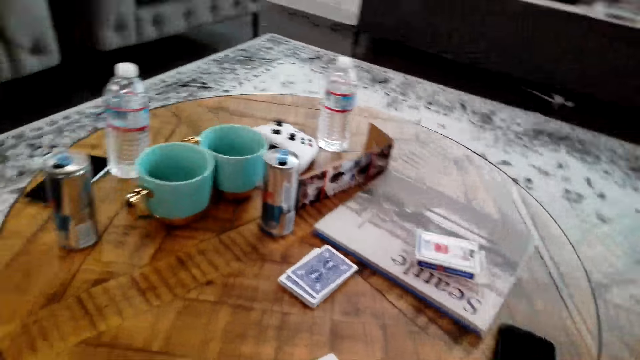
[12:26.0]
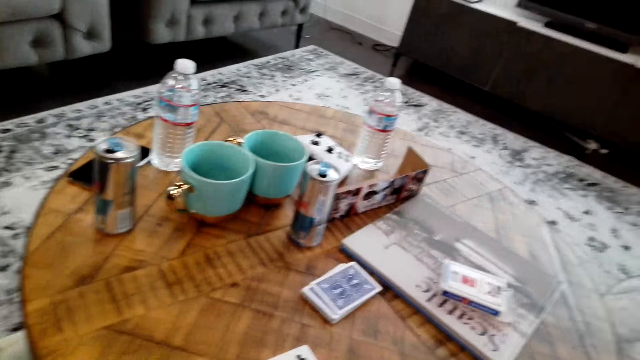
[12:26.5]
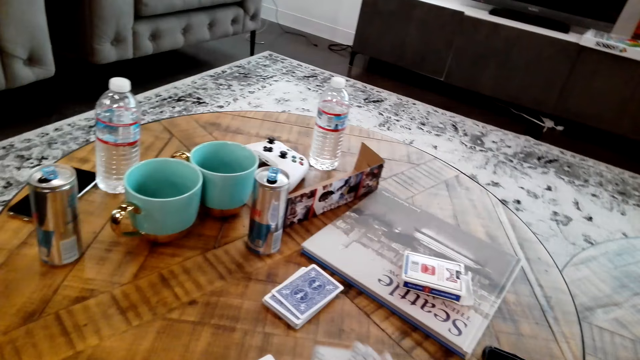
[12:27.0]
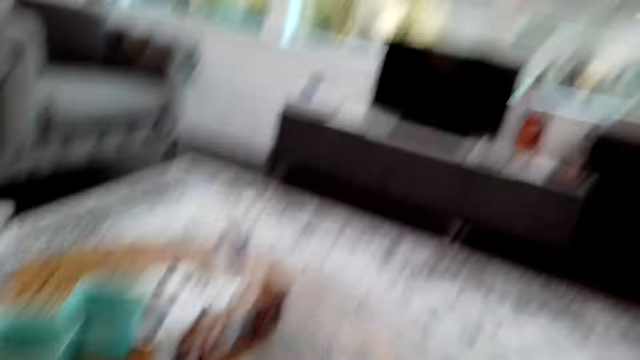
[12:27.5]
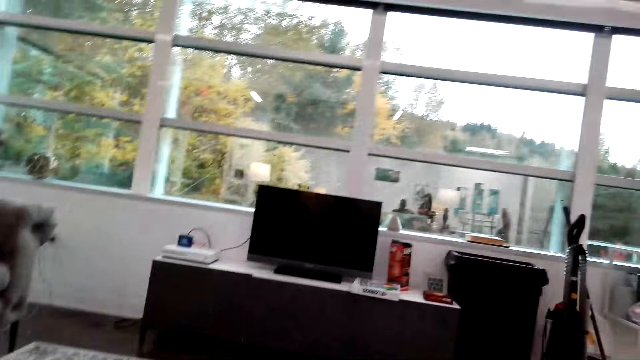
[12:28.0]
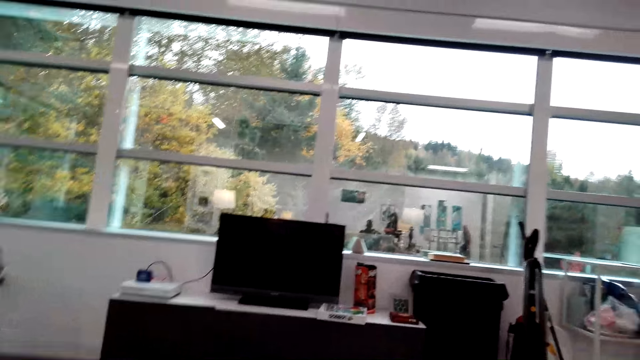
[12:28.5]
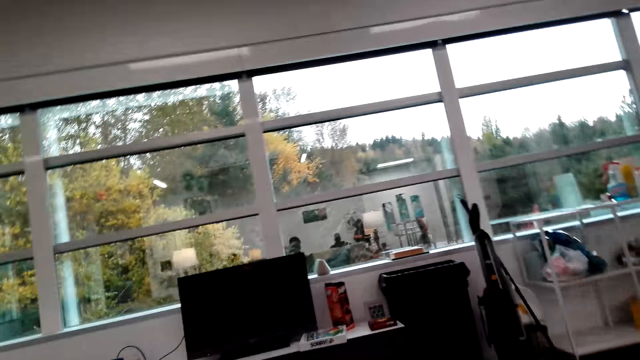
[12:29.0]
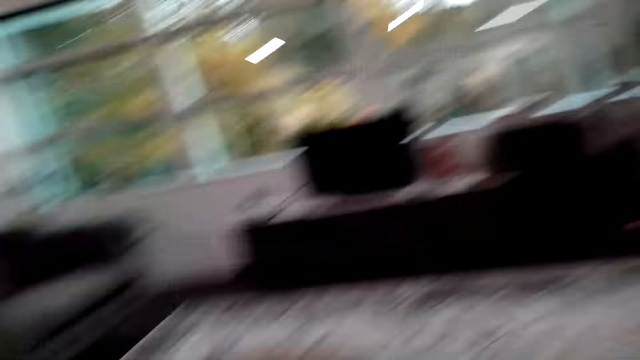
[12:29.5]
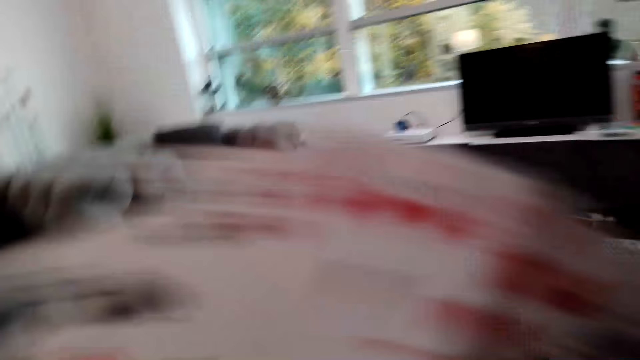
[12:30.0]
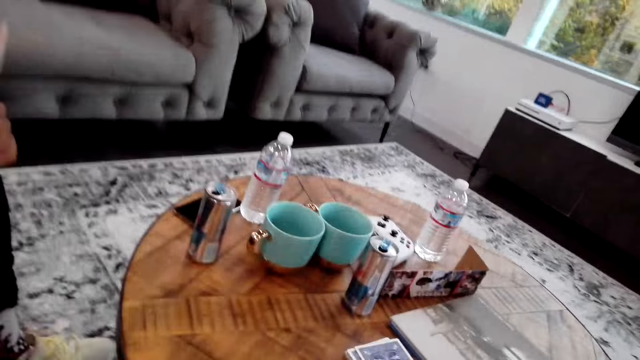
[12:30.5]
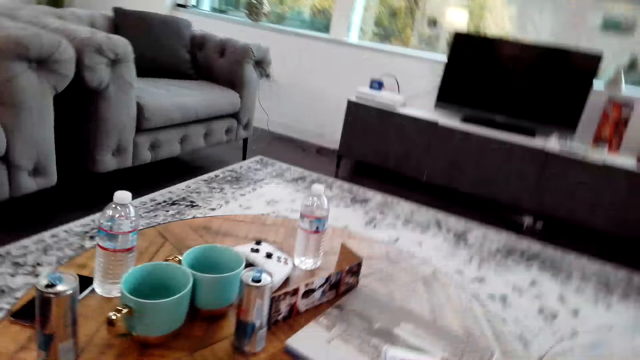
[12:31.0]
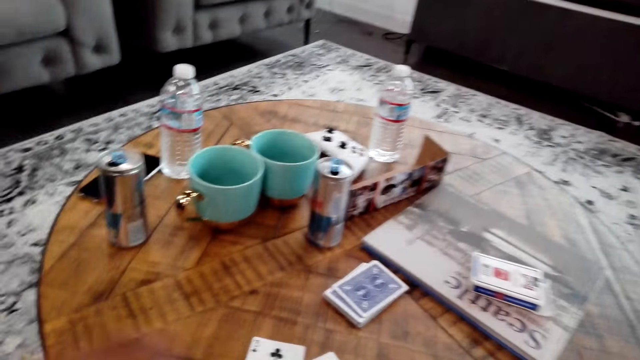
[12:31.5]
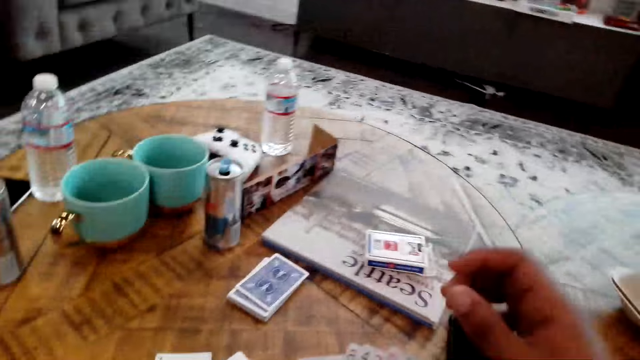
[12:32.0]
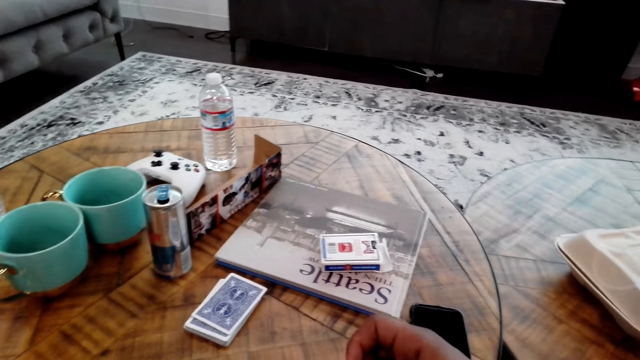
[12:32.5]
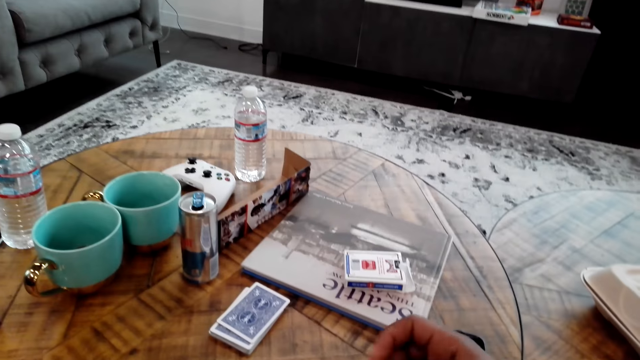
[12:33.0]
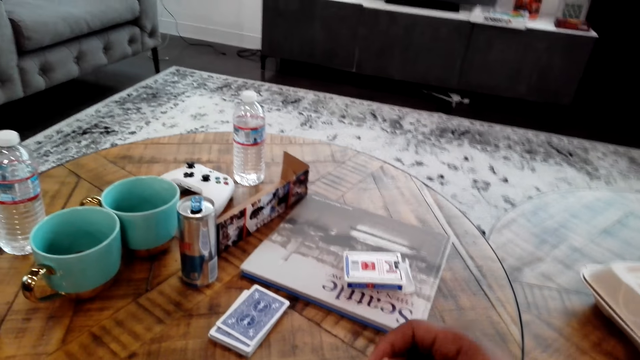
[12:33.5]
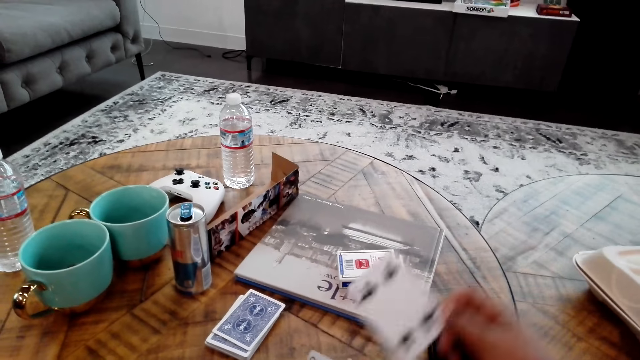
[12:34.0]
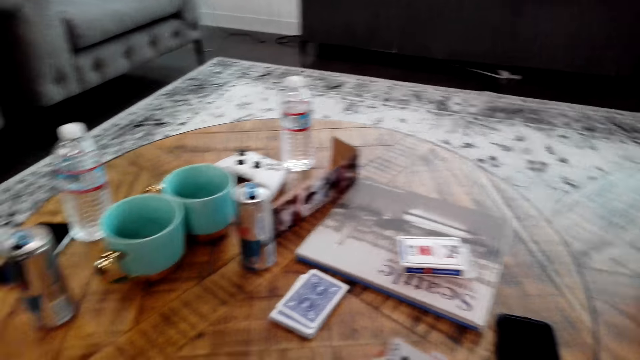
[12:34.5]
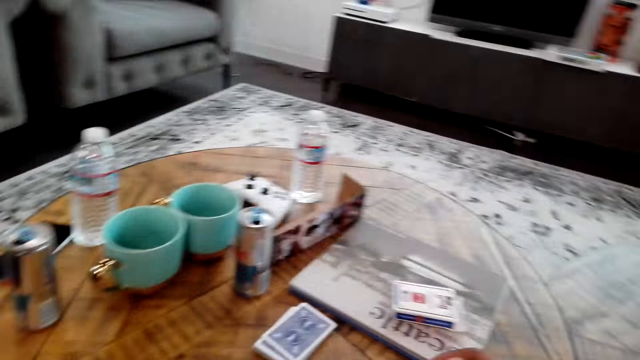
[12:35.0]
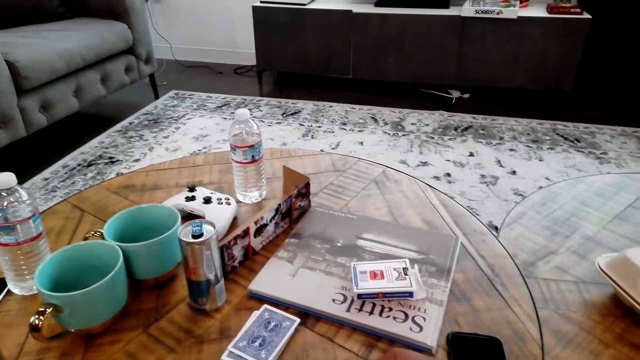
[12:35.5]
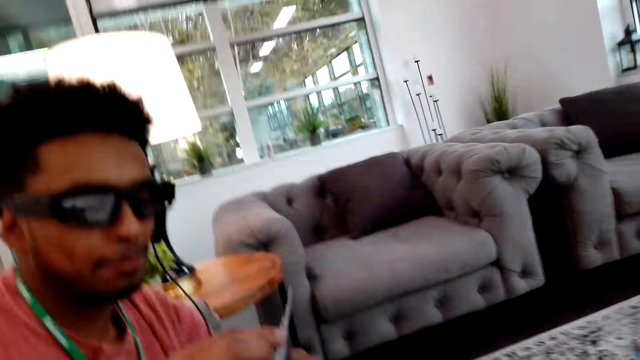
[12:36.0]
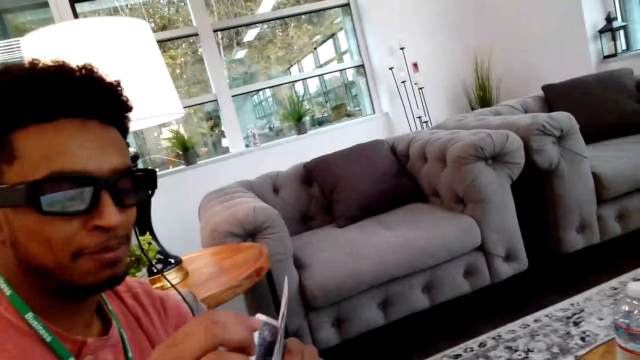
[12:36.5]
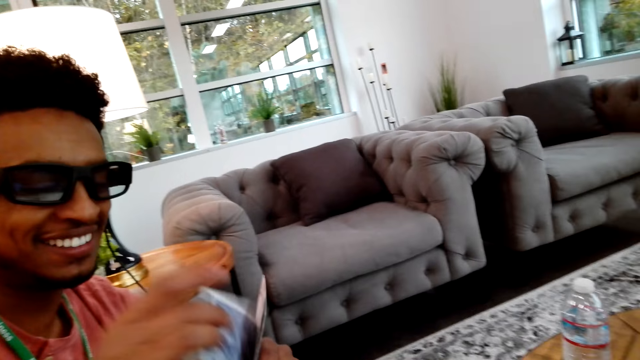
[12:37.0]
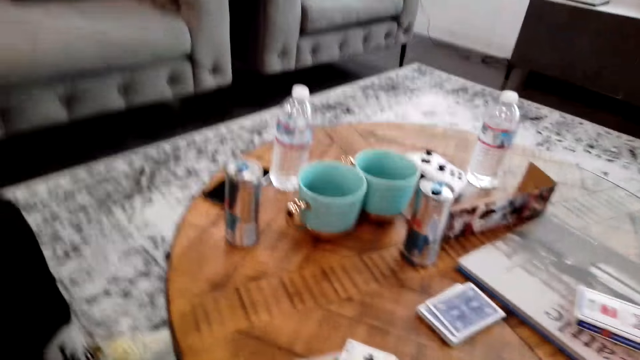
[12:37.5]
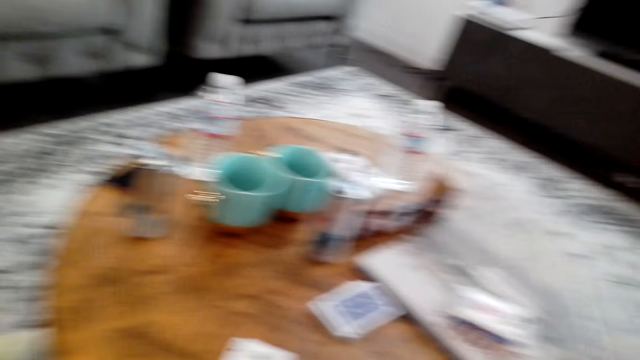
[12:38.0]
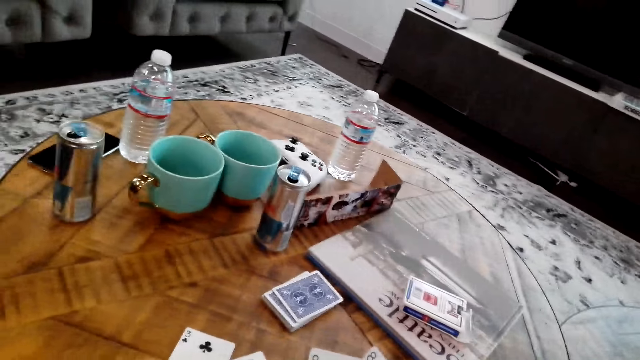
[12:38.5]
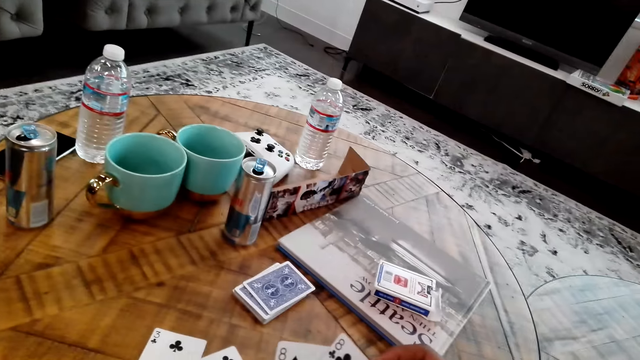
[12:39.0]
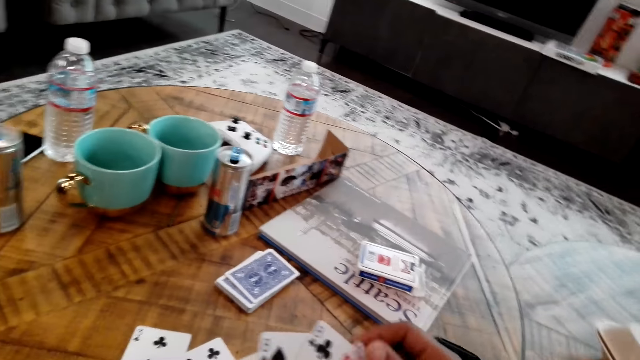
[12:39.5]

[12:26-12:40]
A man moves the cards. The man moves a card. The camera wearer moves a card. The man smiles and moves the cards.

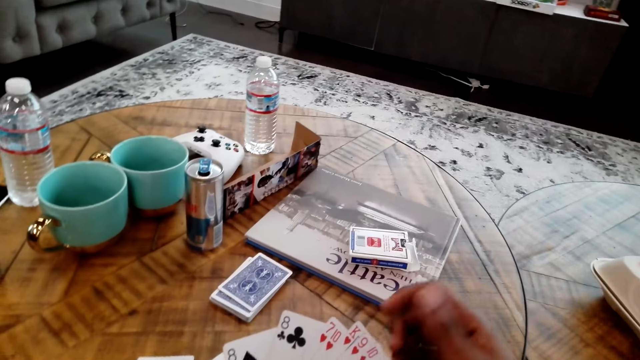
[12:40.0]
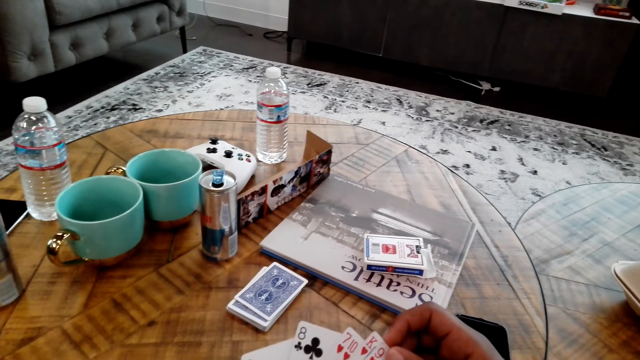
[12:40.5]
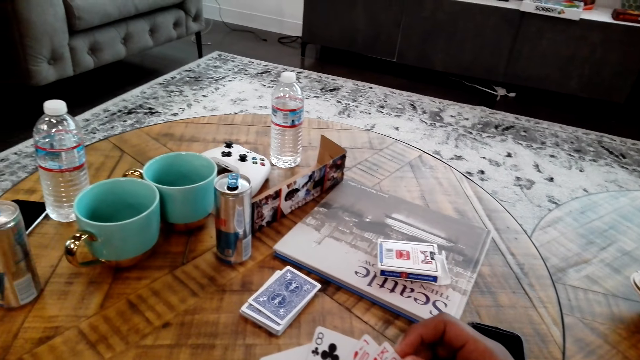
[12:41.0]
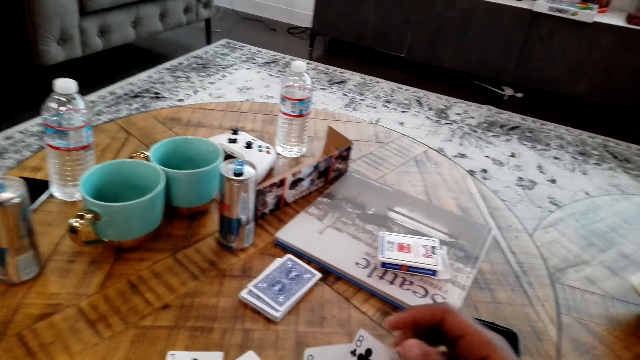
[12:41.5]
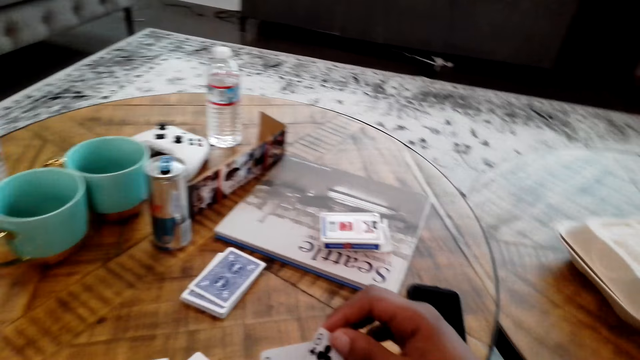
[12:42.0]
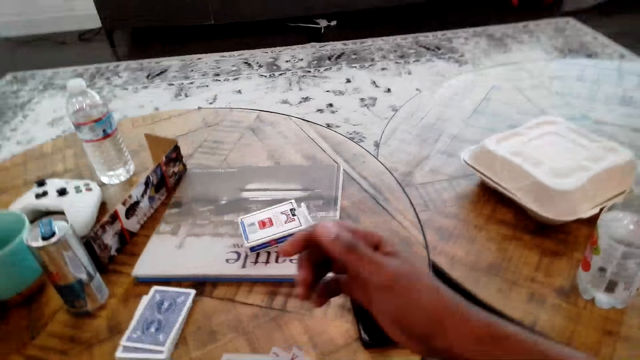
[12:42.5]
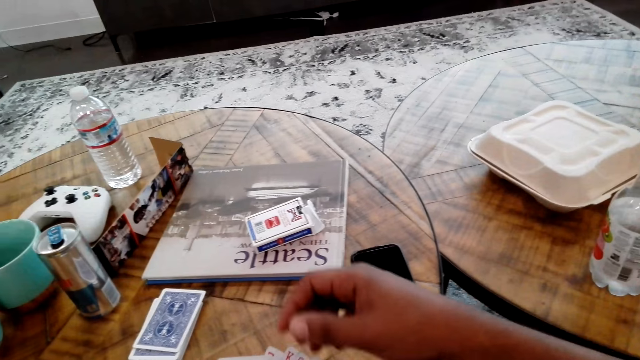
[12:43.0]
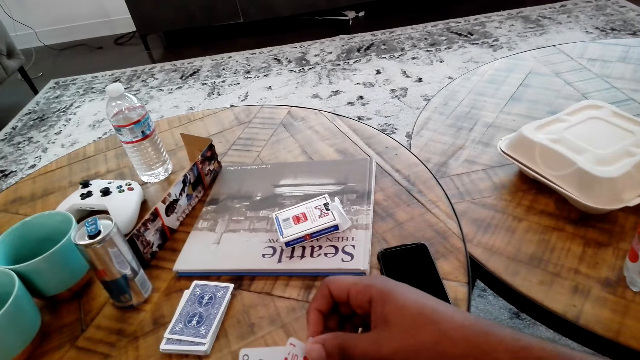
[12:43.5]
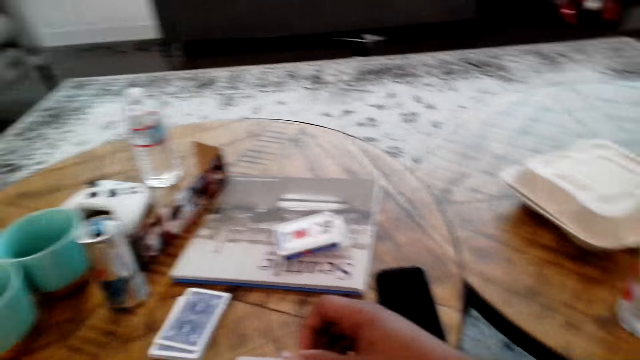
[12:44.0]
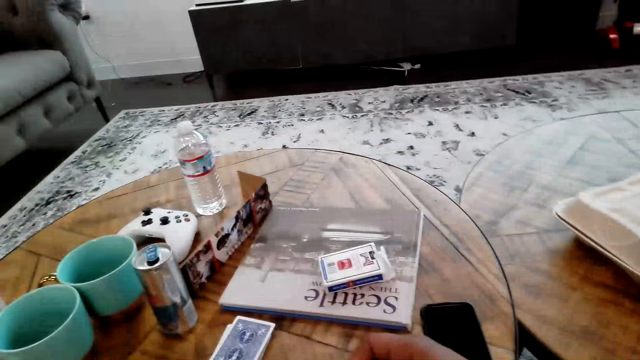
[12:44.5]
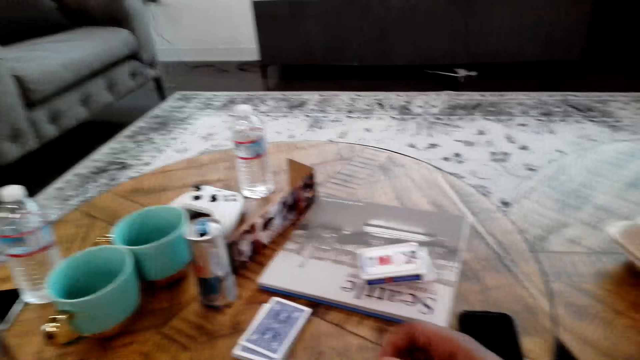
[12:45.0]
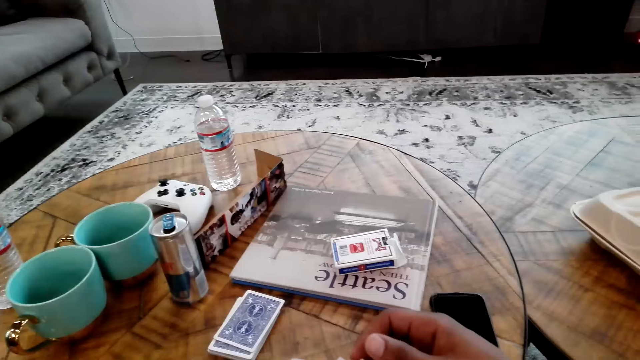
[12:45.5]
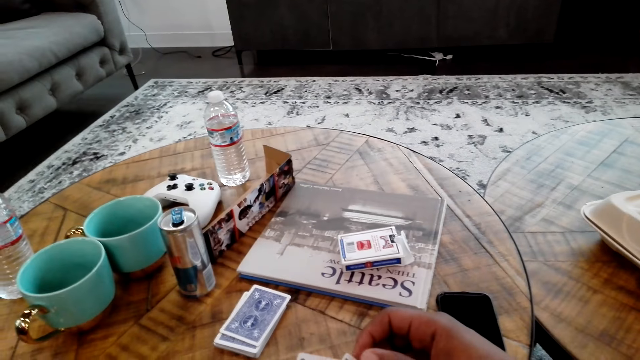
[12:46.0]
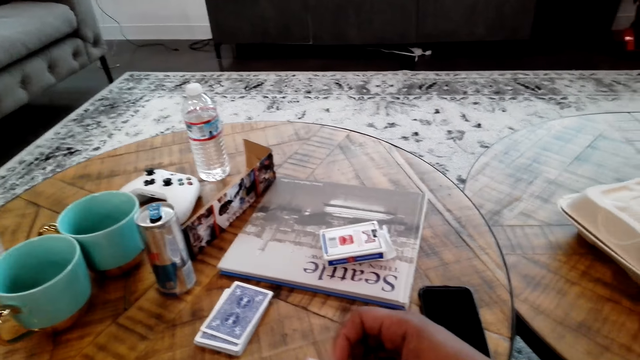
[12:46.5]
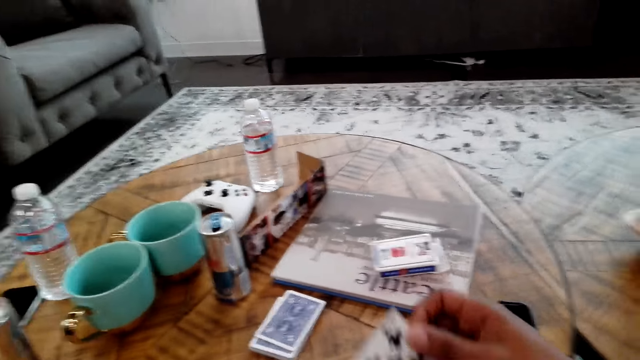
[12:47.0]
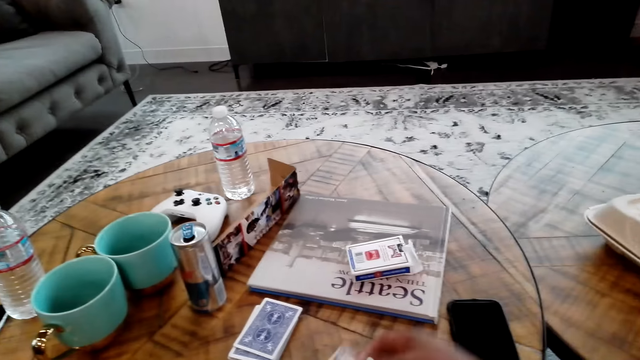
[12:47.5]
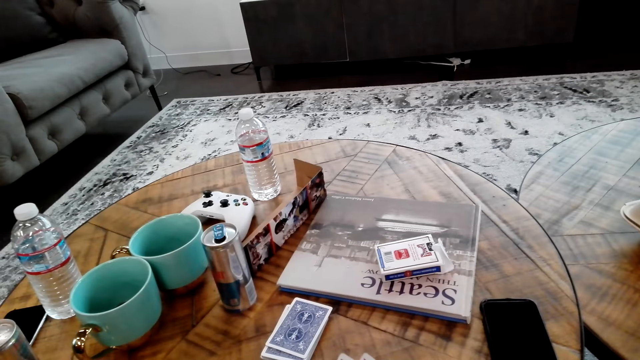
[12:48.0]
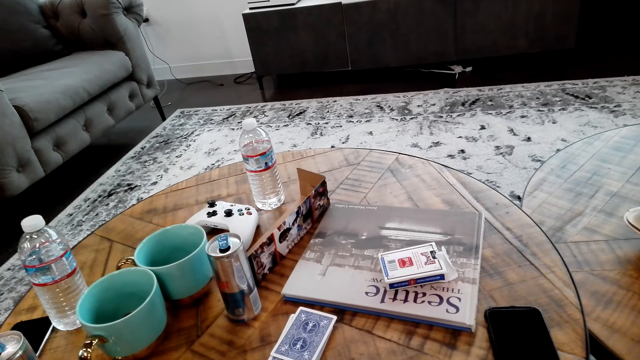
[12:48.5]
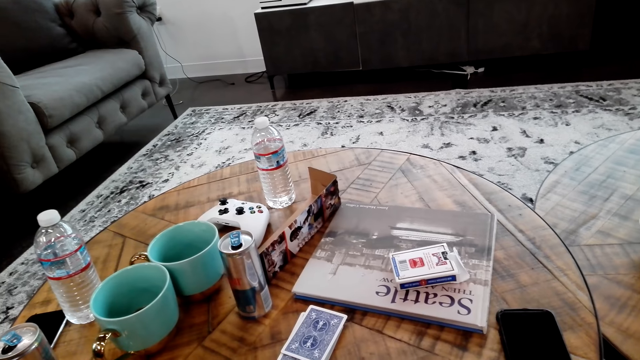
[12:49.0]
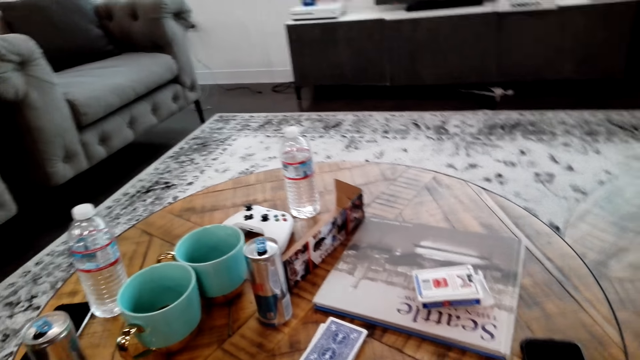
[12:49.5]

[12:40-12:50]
The camera wearer moves the cards. They move the hand. They move a card.
